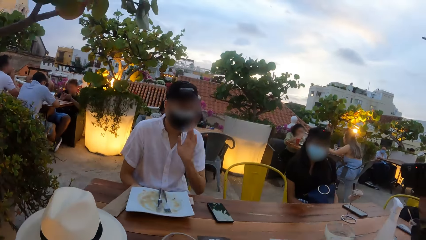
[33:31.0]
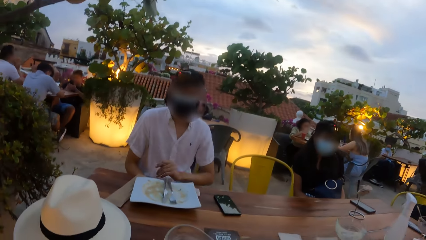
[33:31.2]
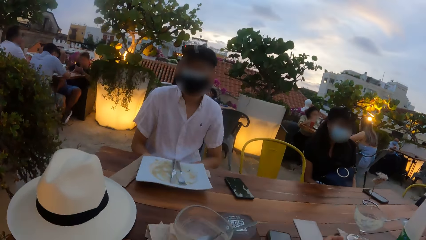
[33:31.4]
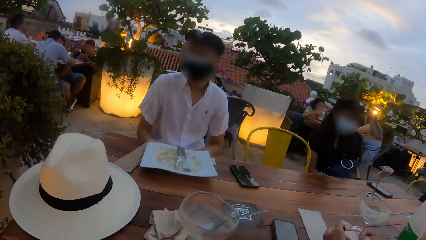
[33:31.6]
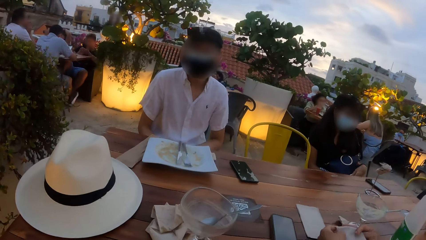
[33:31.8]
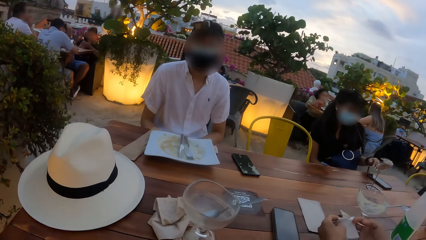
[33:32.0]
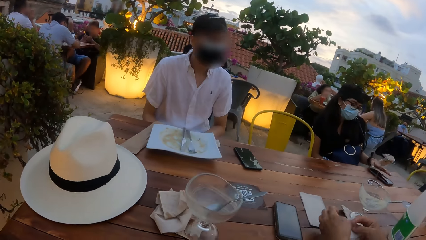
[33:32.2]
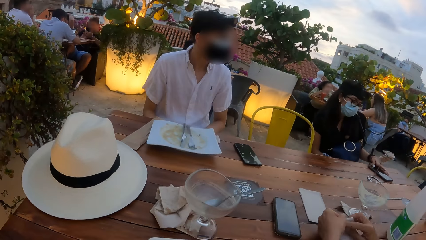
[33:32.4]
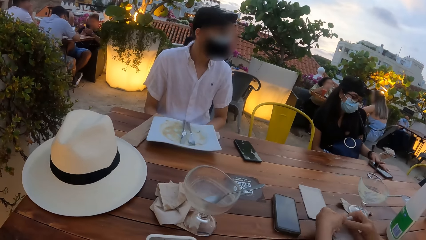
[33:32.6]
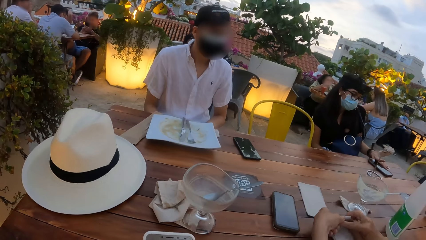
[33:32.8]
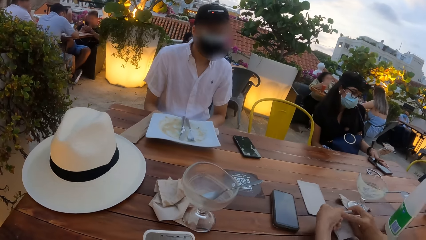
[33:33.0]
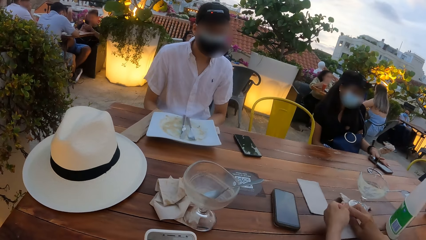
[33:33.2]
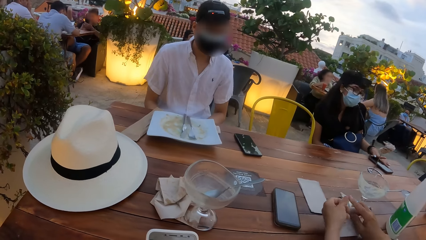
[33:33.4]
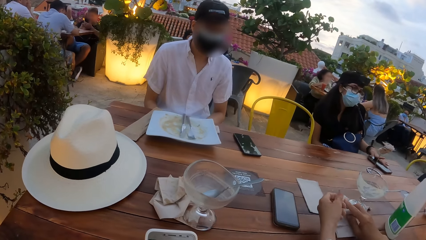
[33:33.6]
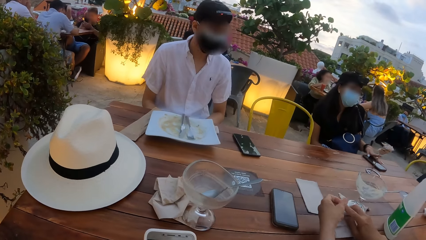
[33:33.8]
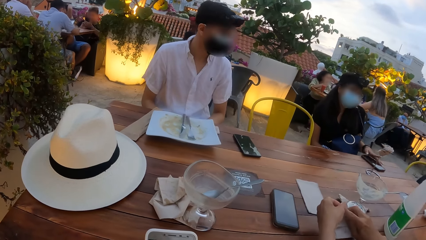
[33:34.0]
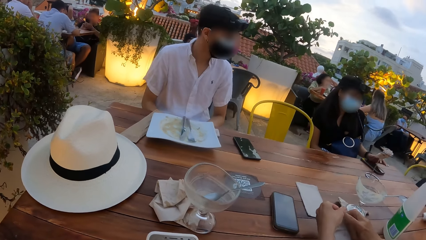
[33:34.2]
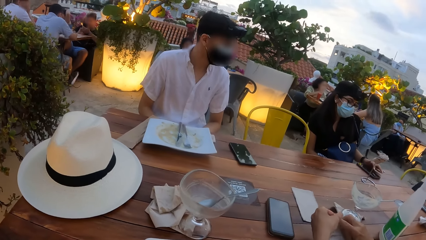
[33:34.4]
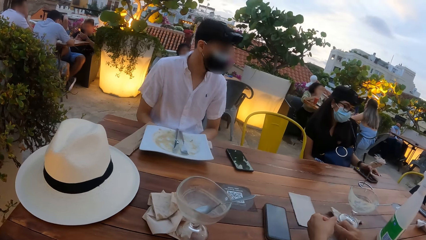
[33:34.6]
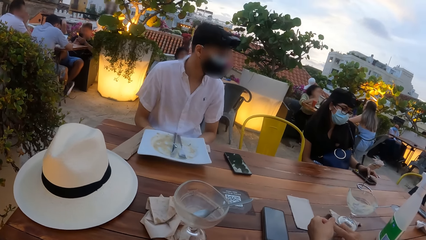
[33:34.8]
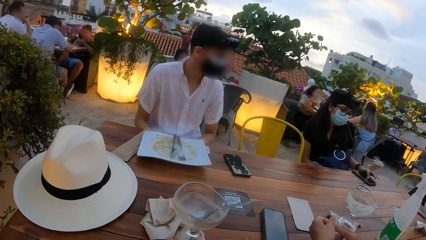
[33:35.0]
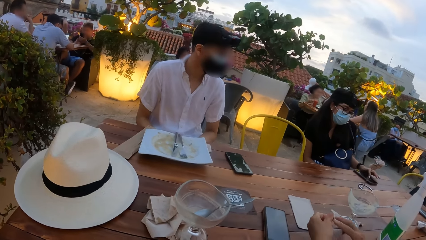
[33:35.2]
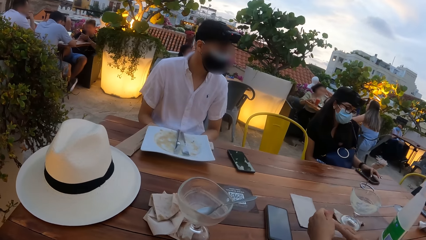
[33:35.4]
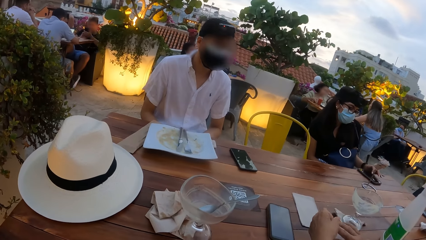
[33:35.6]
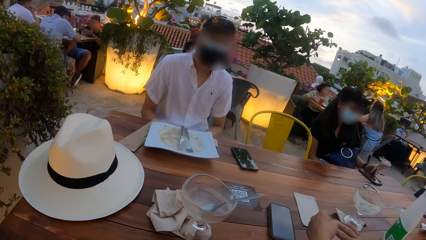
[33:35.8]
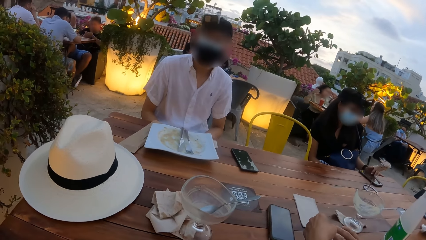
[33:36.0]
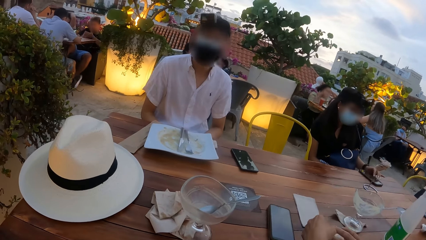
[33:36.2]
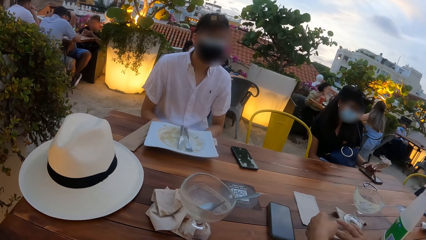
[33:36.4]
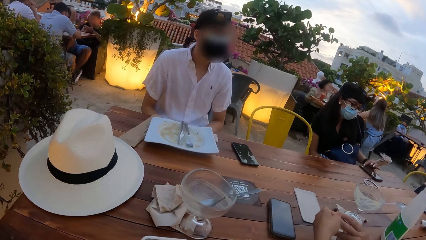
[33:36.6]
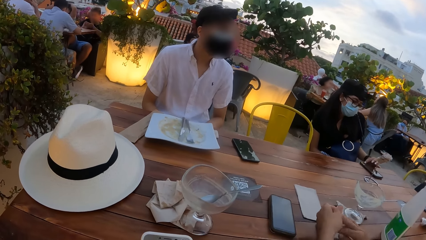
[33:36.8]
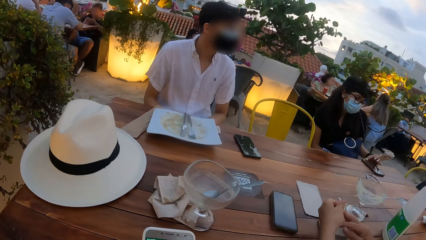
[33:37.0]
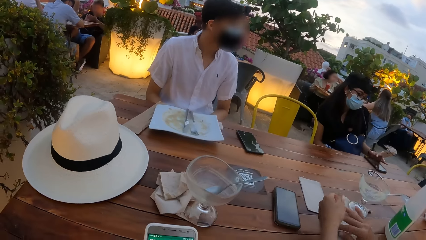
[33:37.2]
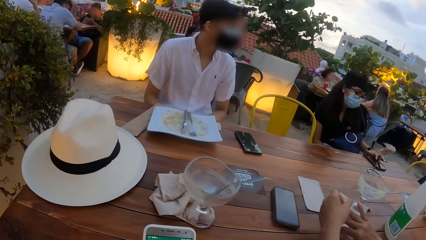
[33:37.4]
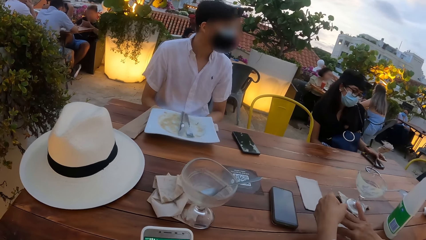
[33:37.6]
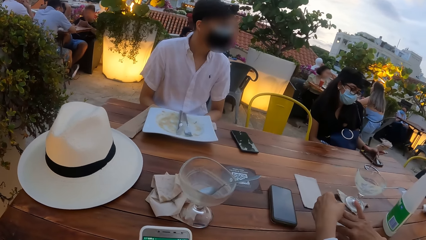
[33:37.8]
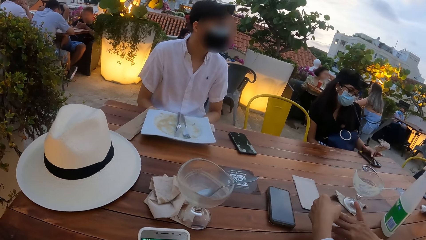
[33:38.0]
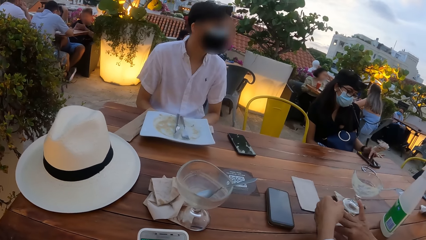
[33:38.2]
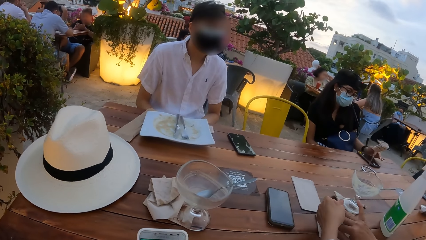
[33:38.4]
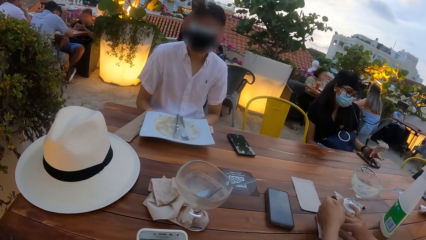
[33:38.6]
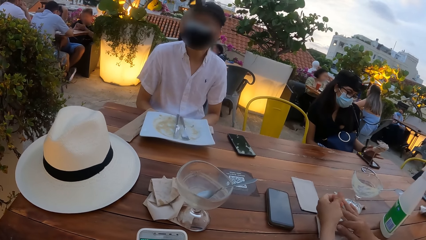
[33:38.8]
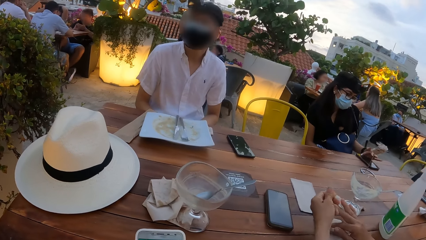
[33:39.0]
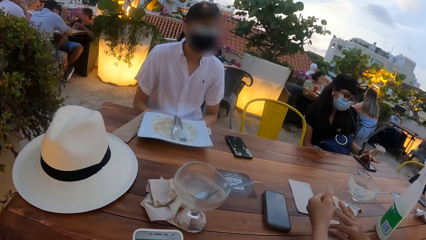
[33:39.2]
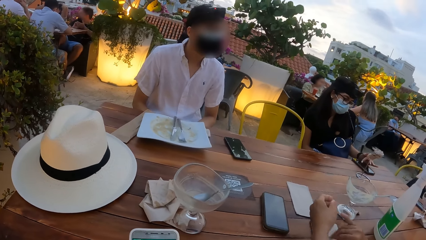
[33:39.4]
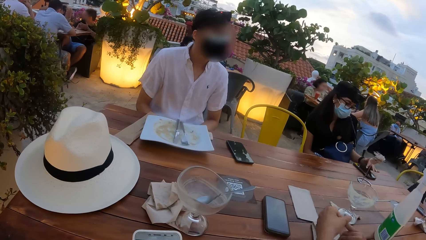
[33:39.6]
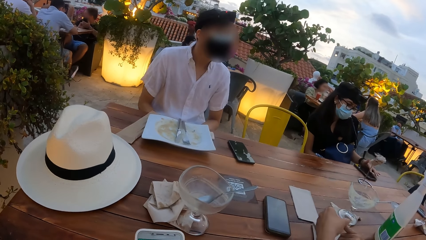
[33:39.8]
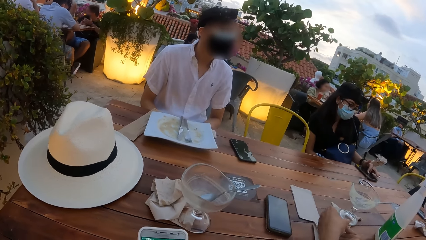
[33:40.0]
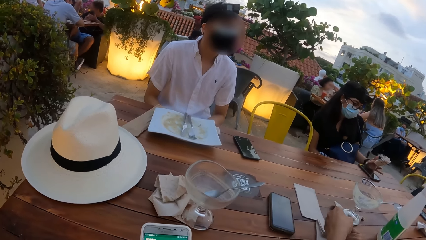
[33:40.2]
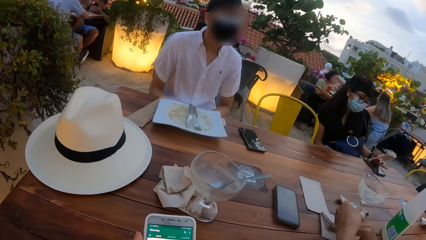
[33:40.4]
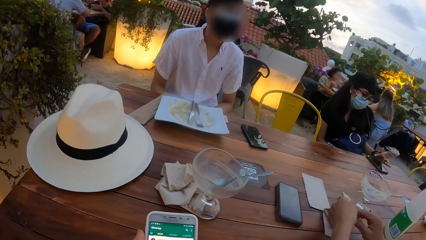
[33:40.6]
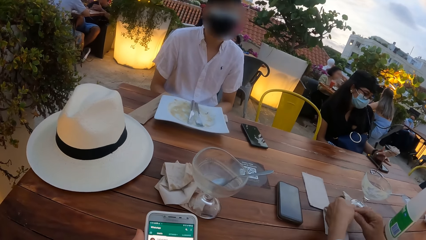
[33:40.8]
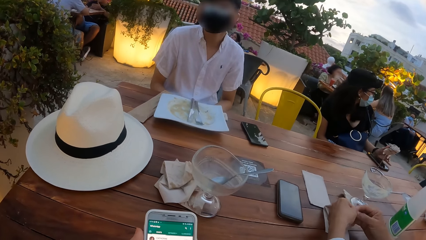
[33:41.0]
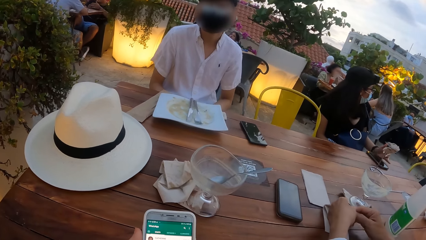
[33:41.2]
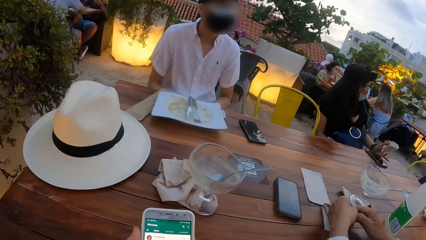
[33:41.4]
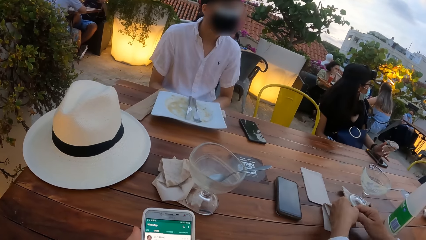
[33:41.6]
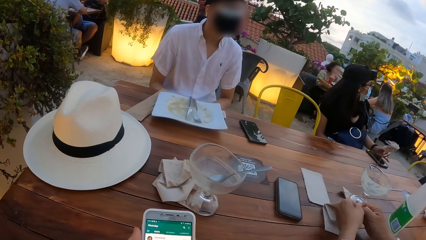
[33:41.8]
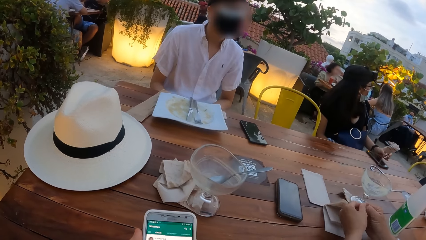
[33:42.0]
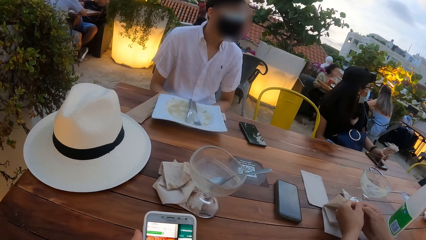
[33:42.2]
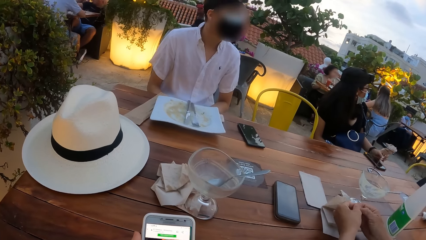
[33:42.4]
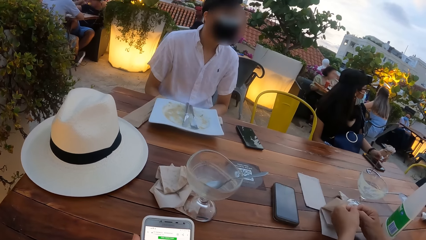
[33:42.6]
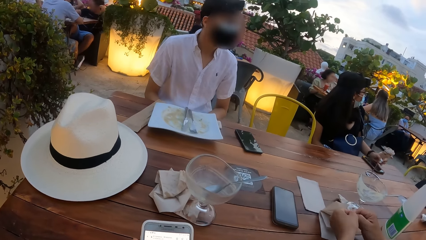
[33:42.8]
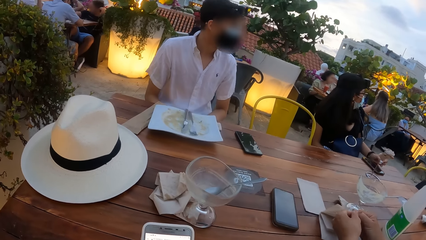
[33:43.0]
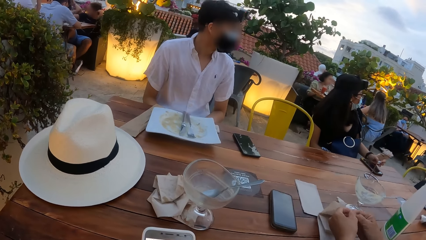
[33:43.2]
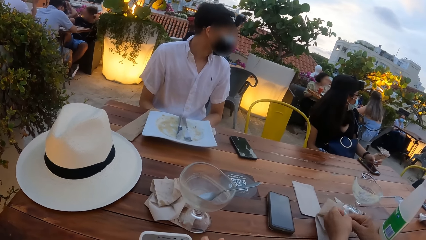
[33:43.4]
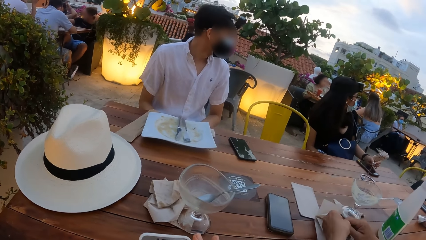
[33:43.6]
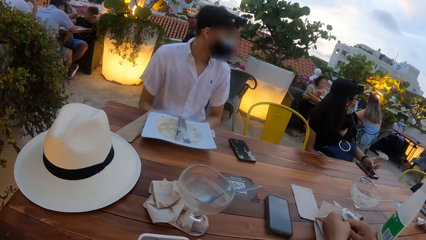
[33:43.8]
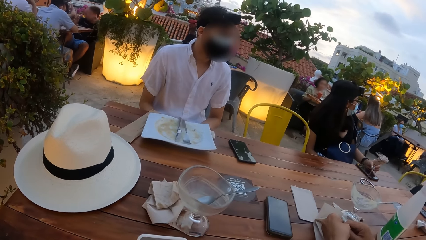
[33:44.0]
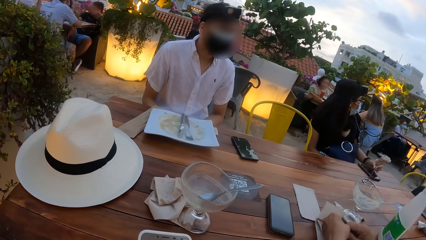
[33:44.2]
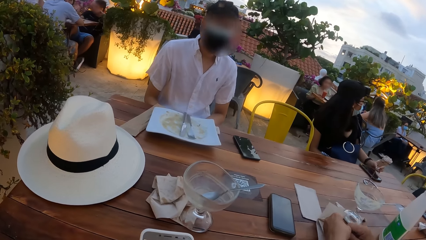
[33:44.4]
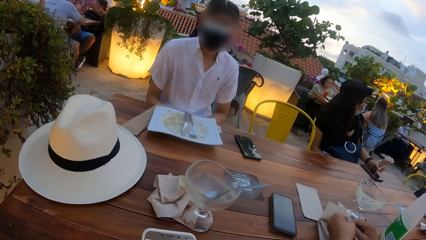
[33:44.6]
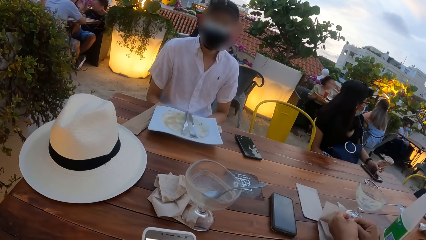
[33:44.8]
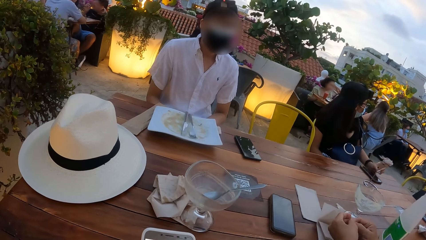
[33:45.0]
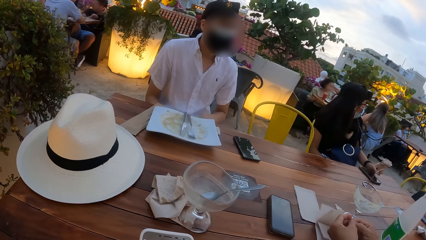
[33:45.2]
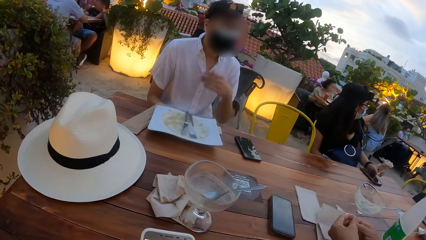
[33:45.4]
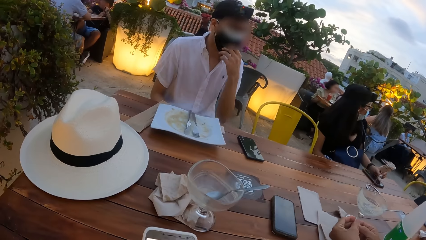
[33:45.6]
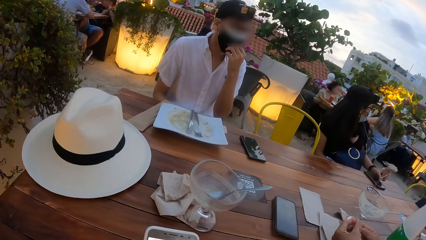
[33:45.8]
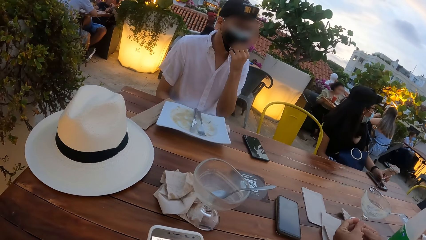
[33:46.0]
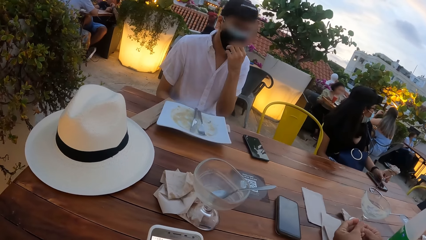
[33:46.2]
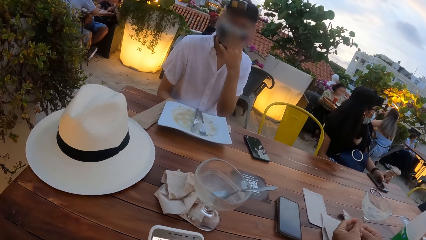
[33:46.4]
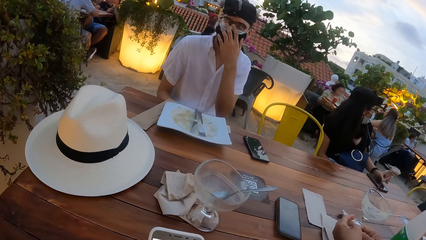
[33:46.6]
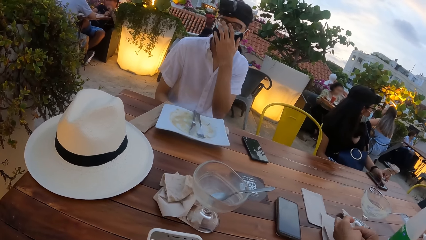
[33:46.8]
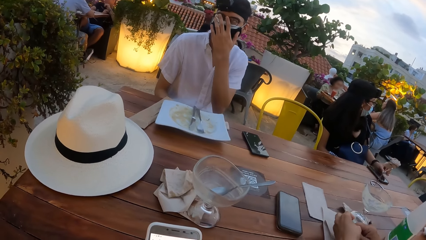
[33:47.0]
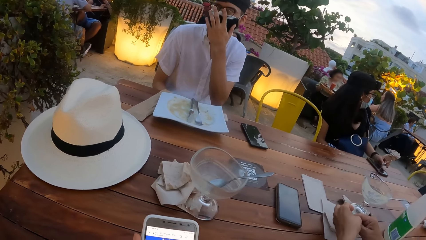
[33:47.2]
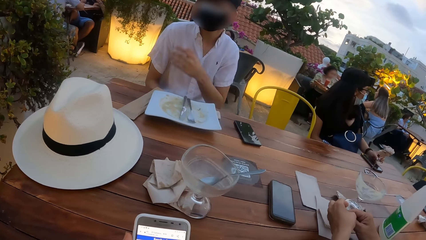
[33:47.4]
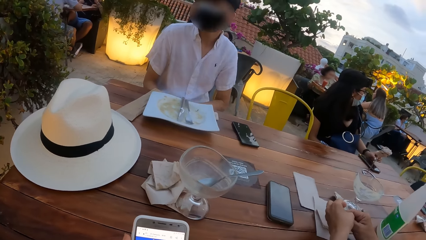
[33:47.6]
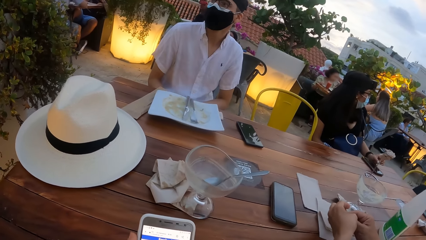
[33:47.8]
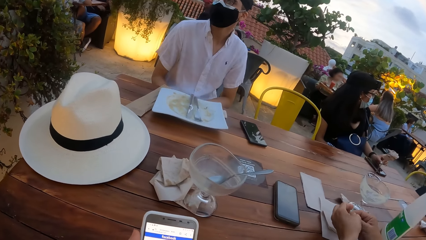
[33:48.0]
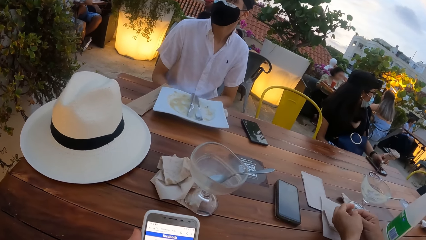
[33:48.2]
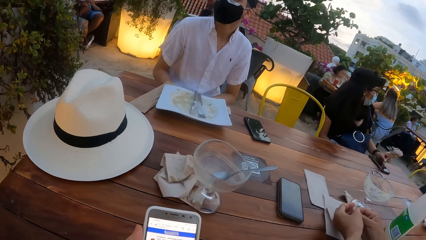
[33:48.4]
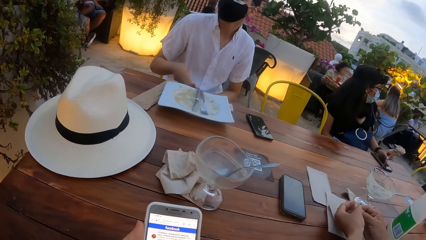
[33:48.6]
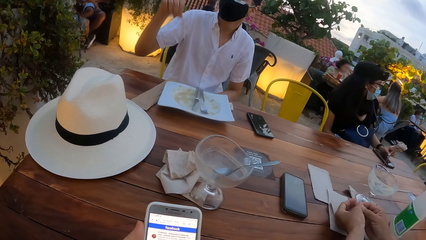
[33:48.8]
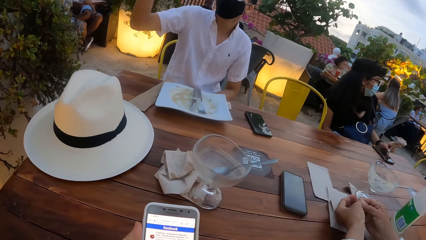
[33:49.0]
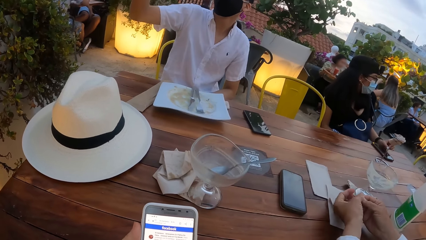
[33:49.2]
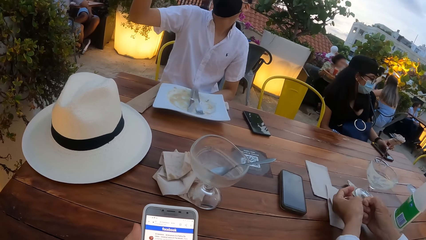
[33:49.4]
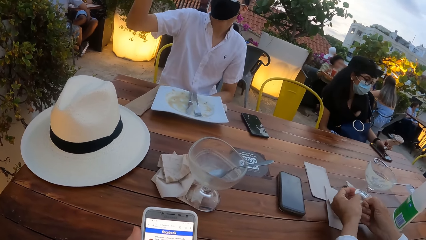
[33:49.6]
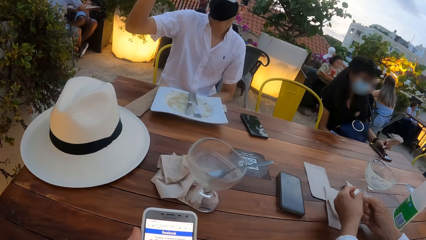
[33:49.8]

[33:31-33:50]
A man demonstrates with his hand. A woman touches the phone on the table with her left hand and operates the phone on the table with her left hand. Another woman touches her right hand with her left hand. The man looks at the first woman. He touches the nose mask on his face with his left hand. He adjusts his eye glasses. He touches the eye glasses on his face with his left hand. He places his left hand on his lap. He gestures with his hand.
